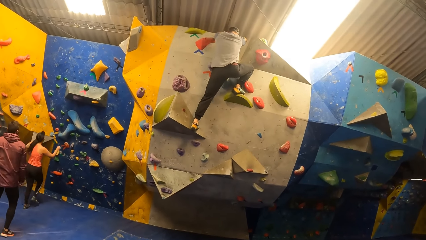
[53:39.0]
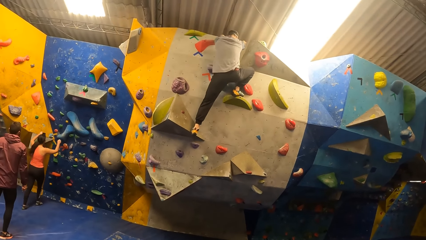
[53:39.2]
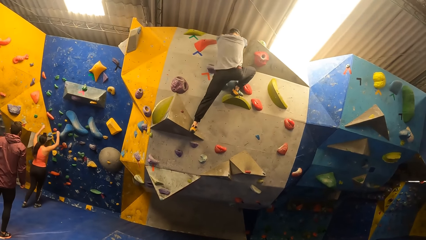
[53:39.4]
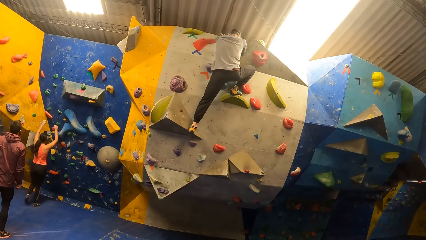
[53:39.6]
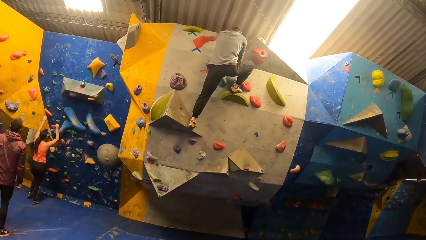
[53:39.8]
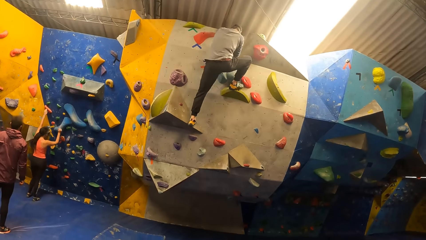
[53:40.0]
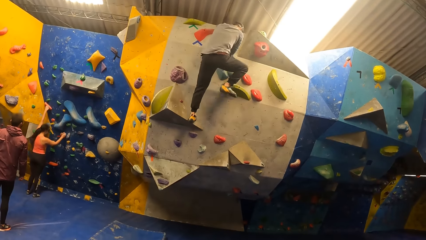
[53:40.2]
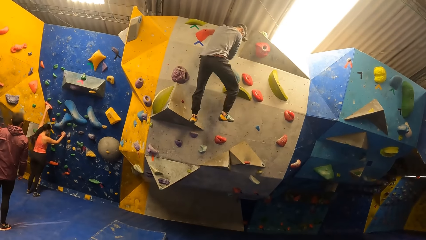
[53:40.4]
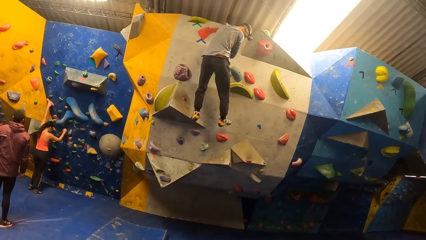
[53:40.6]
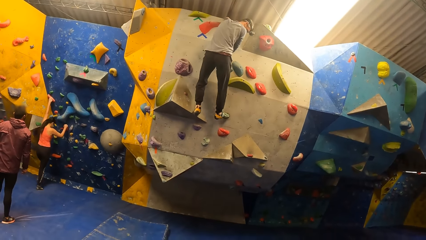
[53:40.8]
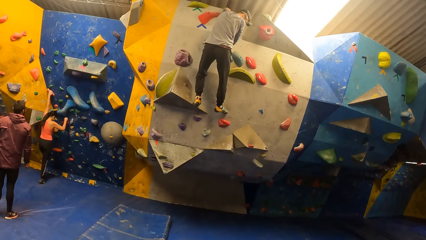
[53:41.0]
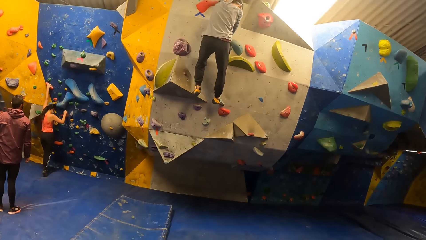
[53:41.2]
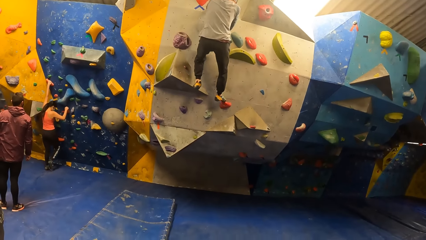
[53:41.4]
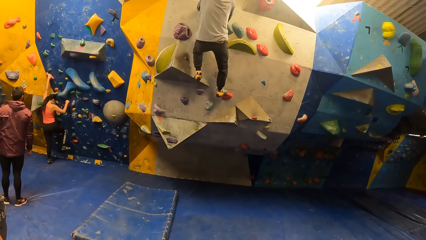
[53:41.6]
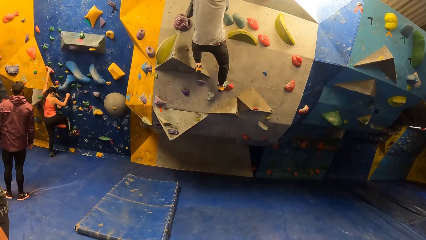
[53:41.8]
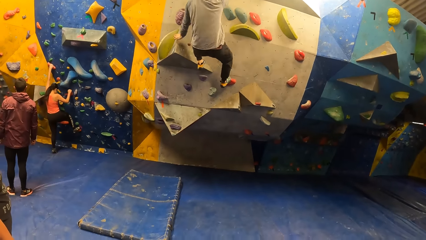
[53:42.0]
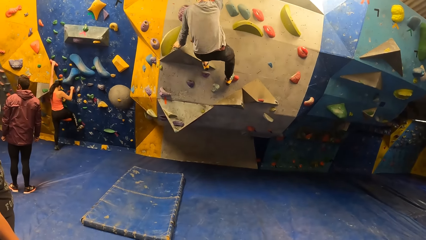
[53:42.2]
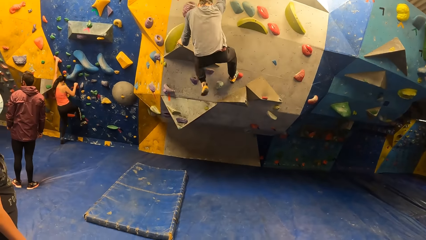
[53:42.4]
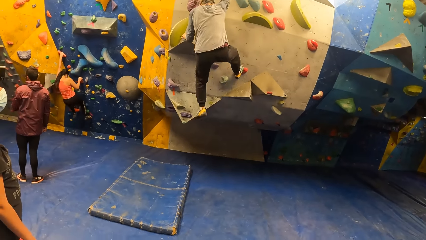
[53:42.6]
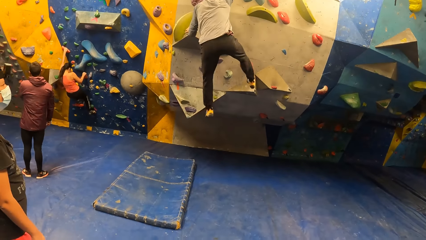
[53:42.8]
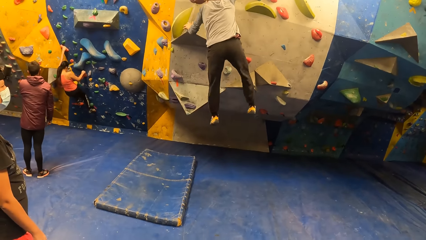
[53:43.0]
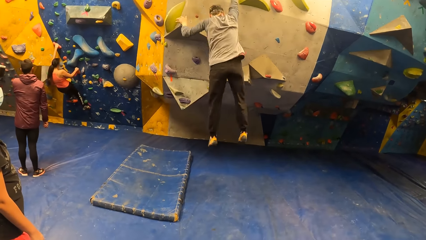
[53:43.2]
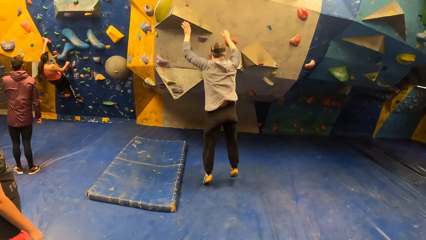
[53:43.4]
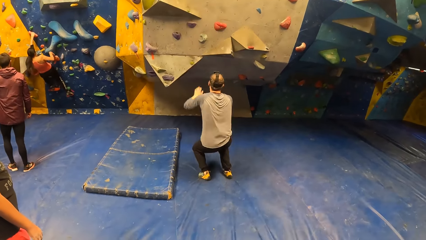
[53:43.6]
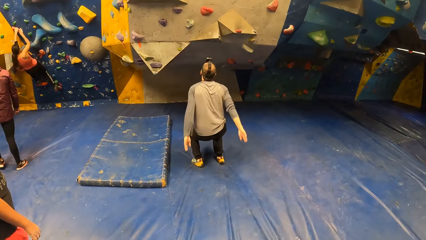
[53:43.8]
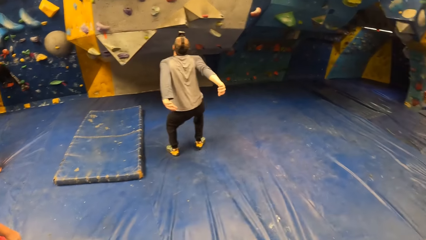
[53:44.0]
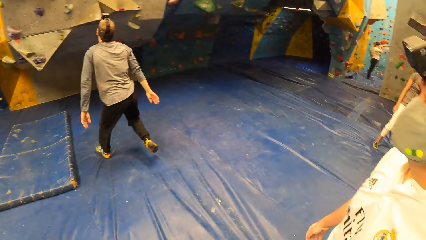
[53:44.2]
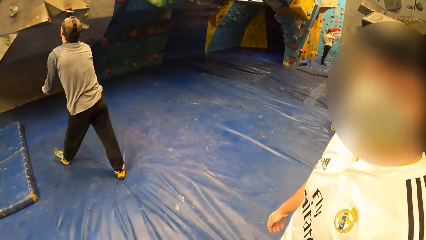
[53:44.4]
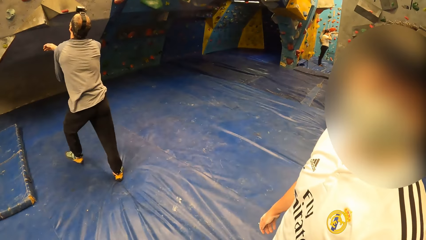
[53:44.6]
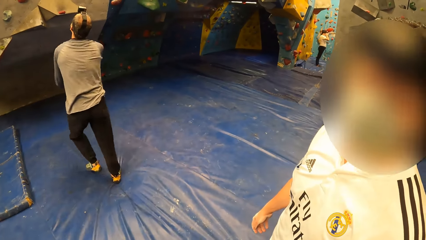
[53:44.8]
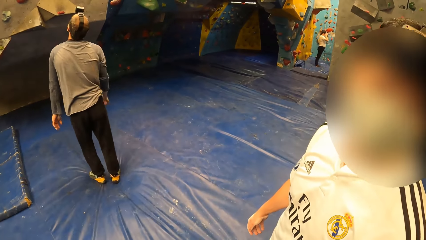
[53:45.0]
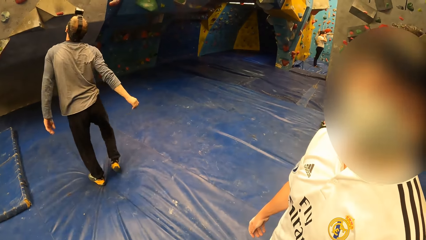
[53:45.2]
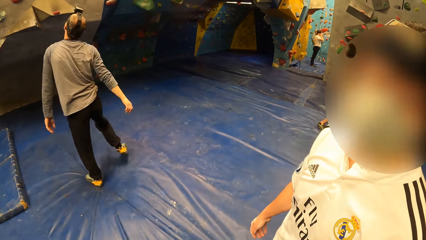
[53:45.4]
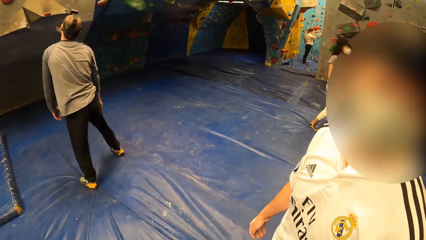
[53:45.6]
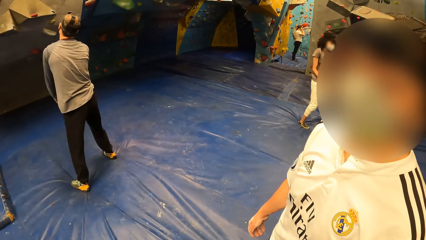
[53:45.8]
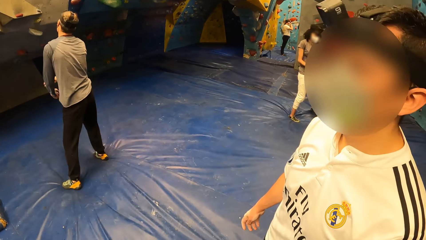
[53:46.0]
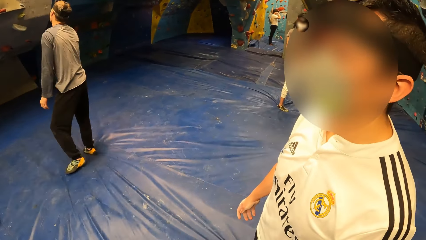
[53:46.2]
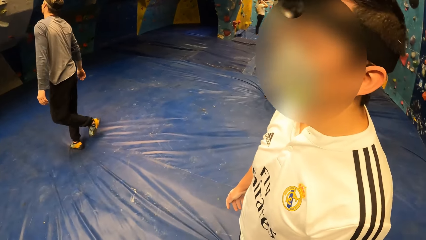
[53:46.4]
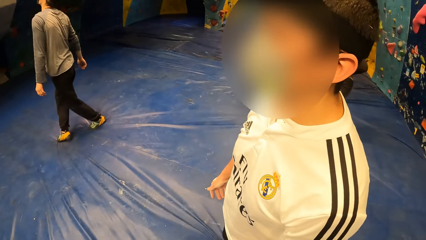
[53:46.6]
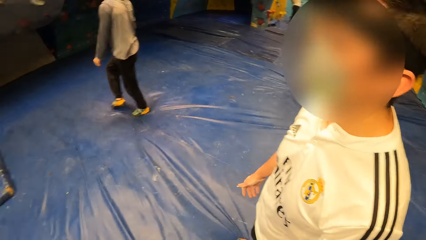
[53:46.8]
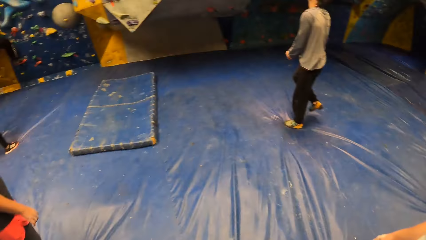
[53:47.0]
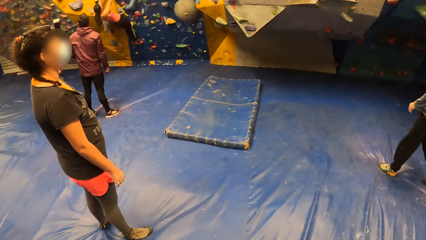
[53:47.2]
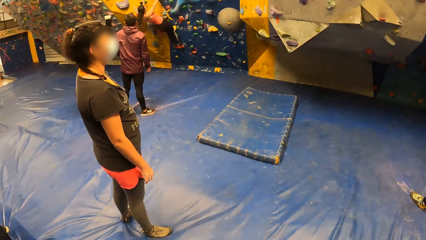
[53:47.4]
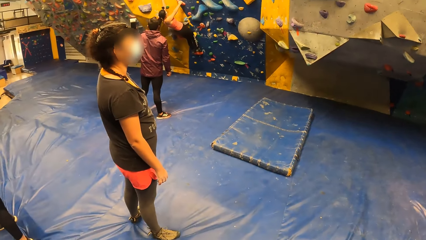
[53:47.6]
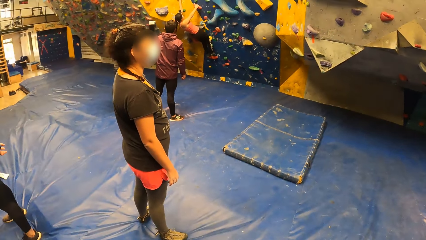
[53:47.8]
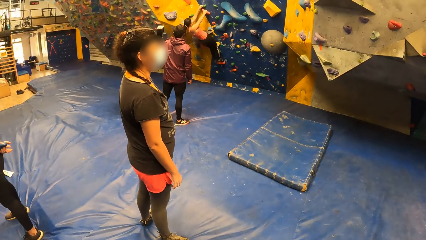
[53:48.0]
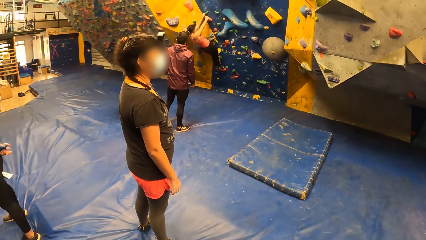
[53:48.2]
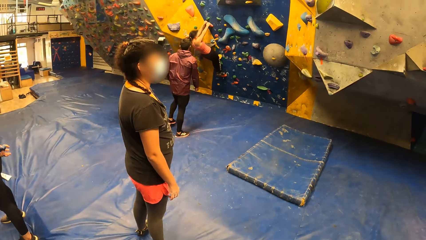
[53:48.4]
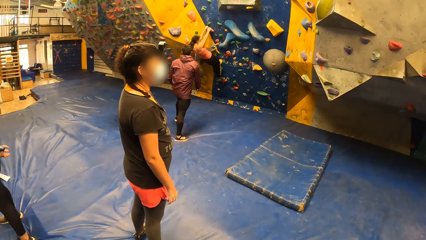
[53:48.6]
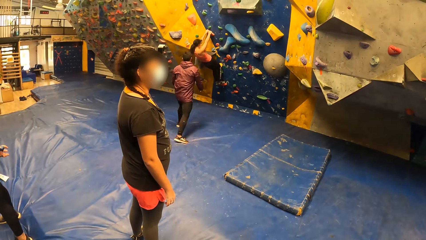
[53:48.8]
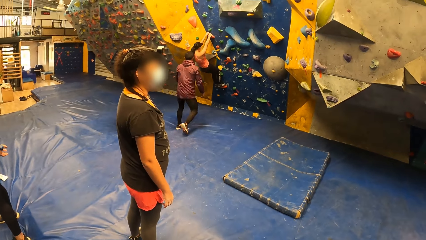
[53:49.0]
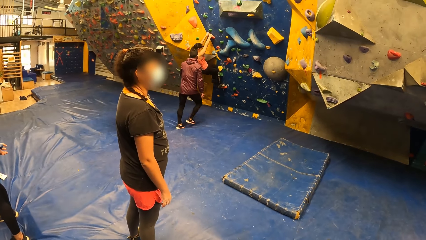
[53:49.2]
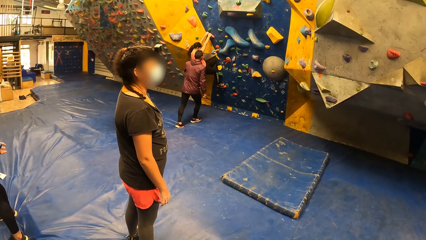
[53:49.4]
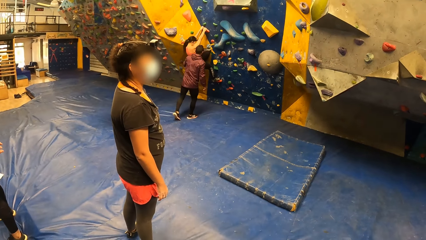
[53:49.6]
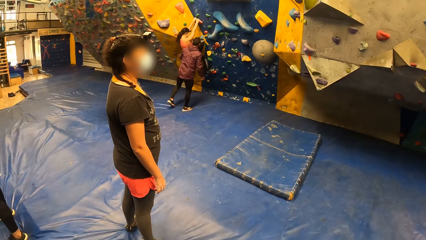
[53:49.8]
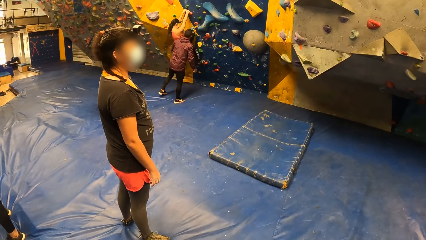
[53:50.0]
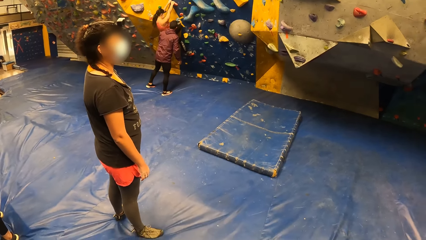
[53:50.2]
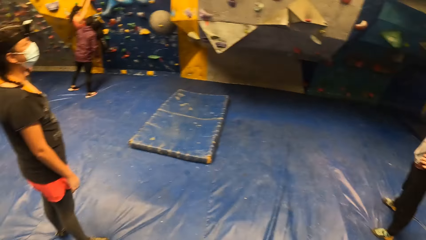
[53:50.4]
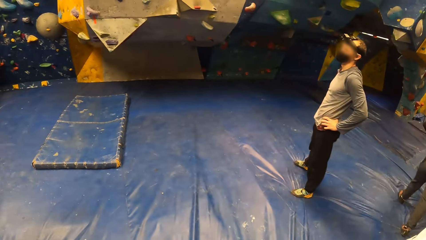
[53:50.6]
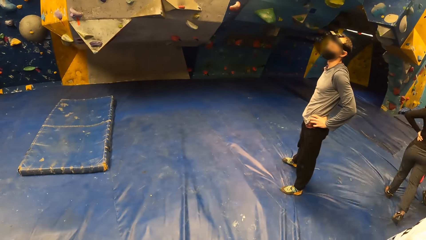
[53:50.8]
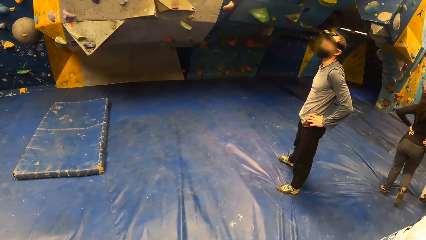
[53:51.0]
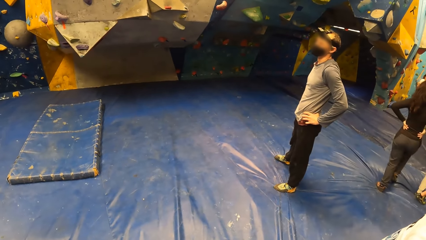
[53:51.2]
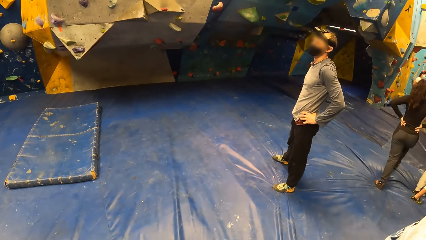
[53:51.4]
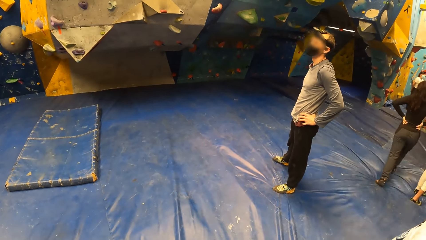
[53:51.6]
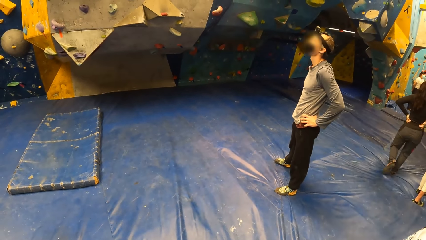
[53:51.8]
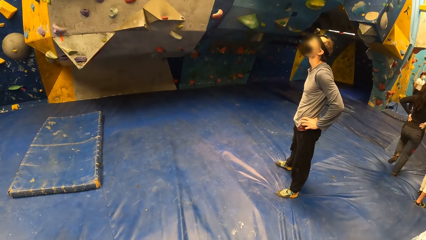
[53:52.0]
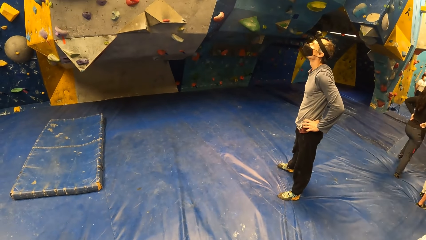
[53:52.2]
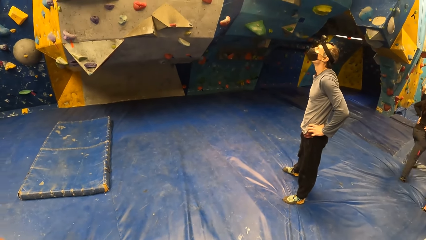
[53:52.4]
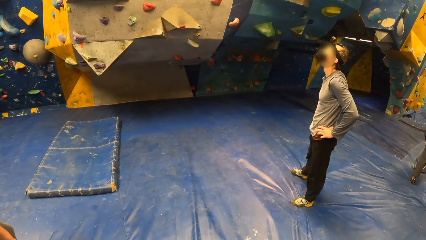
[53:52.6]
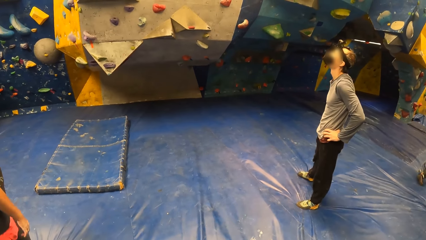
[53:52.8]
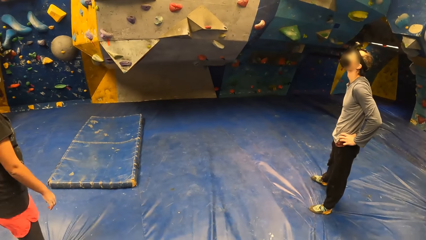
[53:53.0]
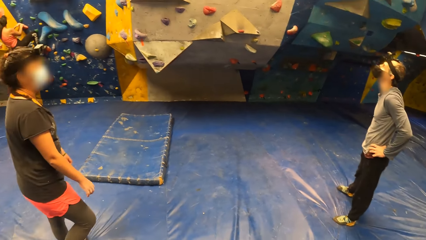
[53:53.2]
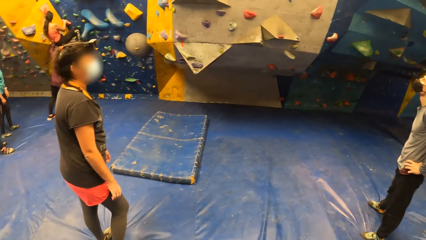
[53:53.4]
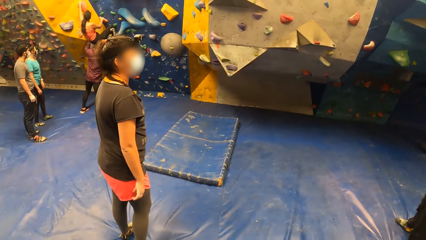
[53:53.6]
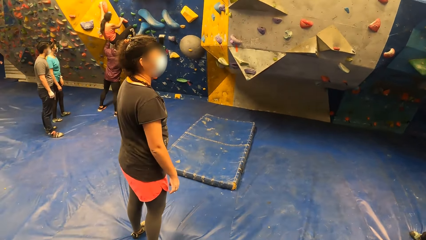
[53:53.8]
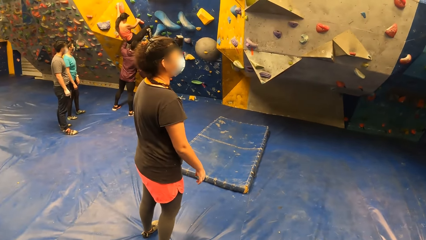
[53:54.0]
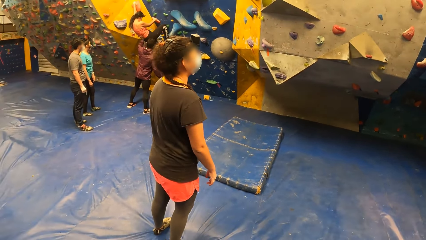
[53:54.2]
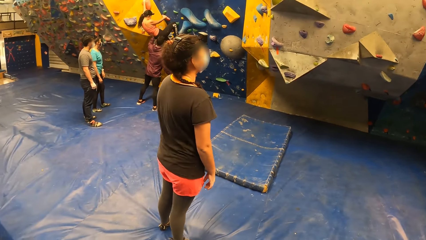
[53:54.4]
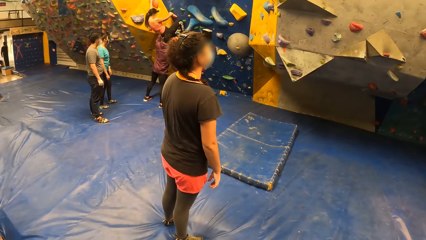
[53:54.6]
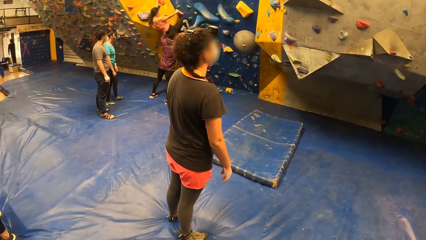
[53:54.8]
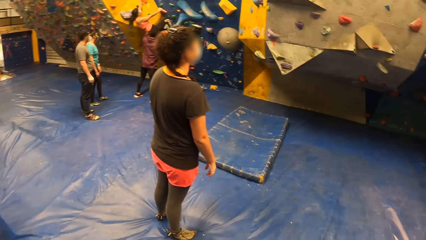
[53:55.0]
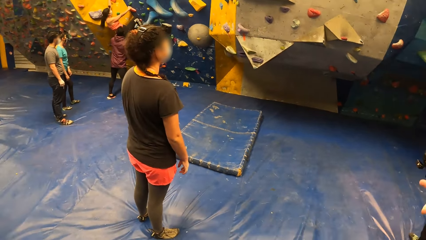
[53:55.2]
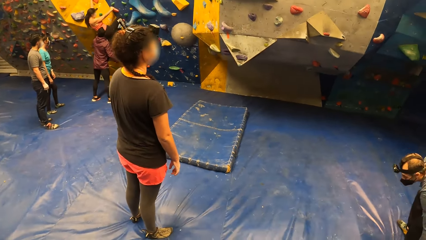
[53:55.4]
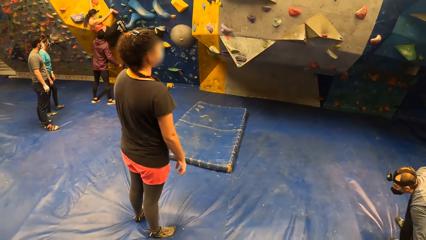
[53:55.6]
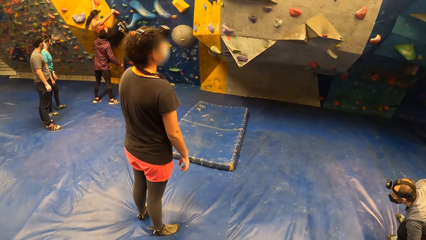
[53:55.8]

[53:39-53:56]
The woman climbs the wall. The man jumps down from the wall. The camera wearer interacts with another man. They look around a room. Another man holds a lady on her back. The camera wearer looks around the room. Another lady looks around the room.
